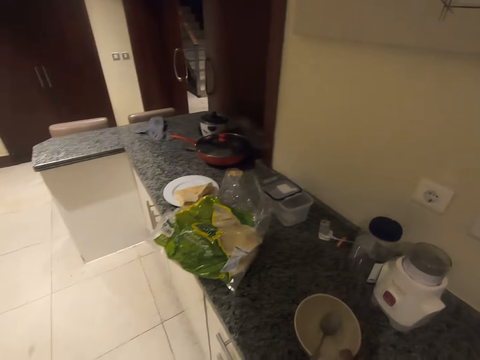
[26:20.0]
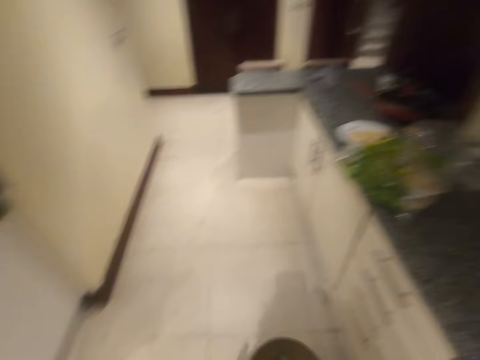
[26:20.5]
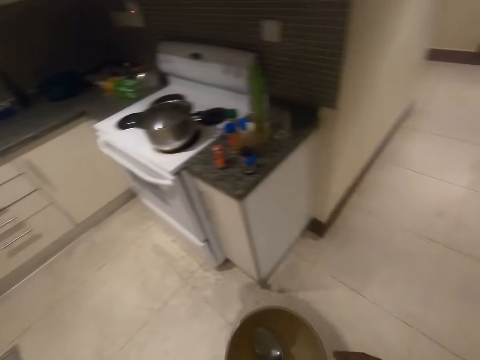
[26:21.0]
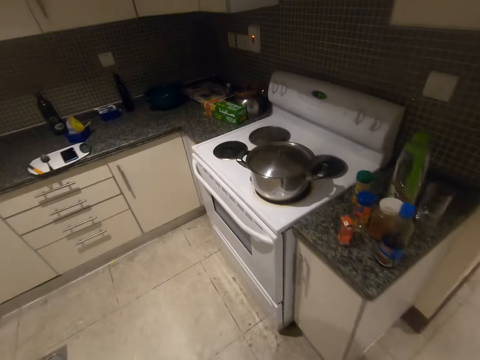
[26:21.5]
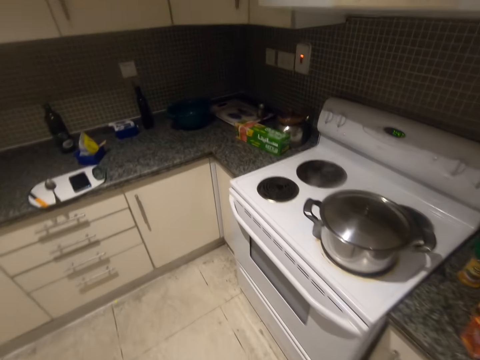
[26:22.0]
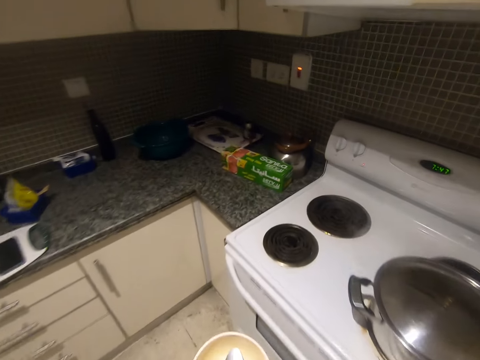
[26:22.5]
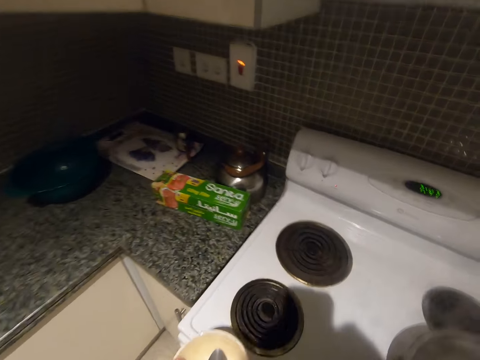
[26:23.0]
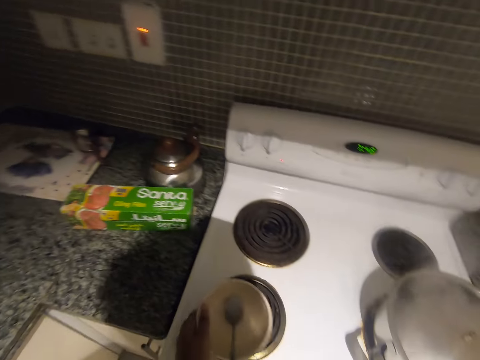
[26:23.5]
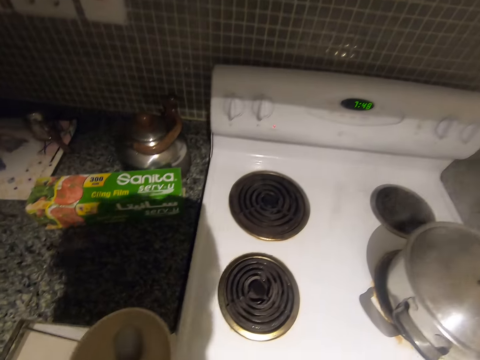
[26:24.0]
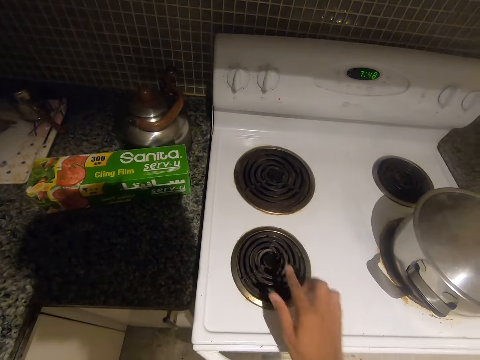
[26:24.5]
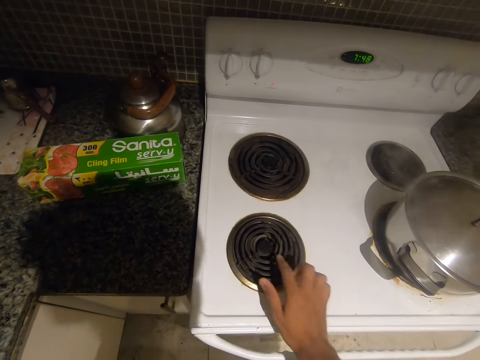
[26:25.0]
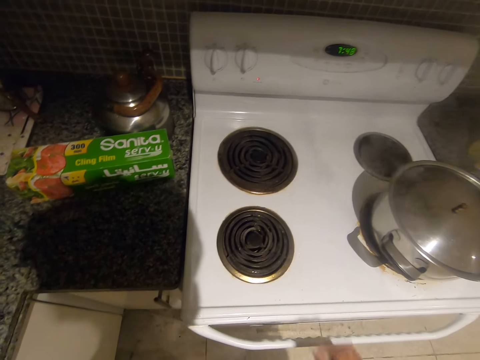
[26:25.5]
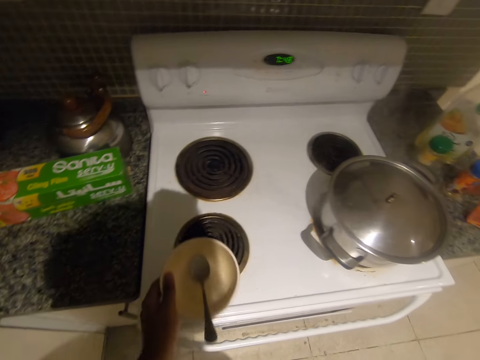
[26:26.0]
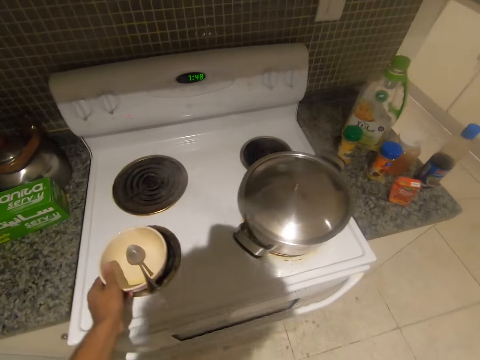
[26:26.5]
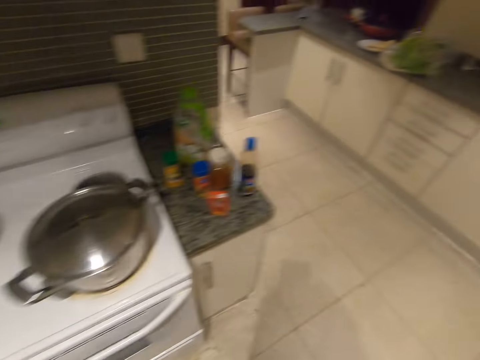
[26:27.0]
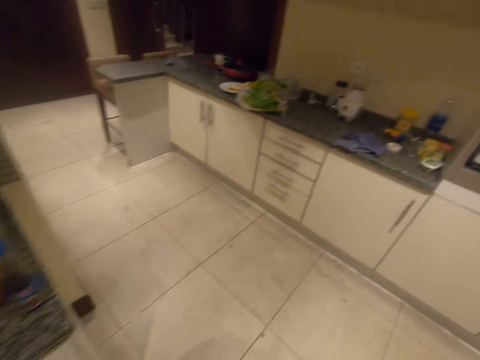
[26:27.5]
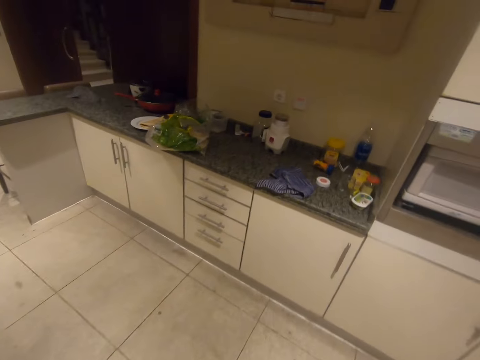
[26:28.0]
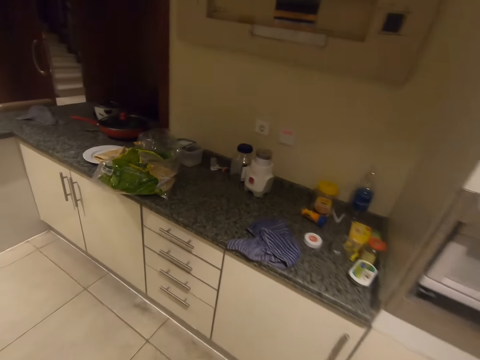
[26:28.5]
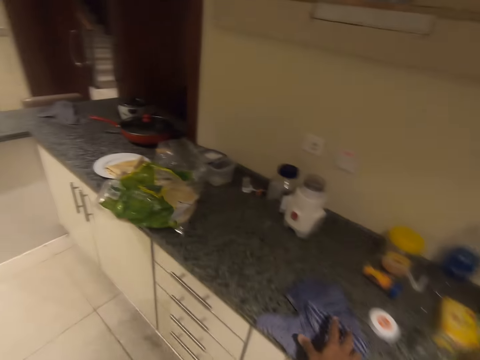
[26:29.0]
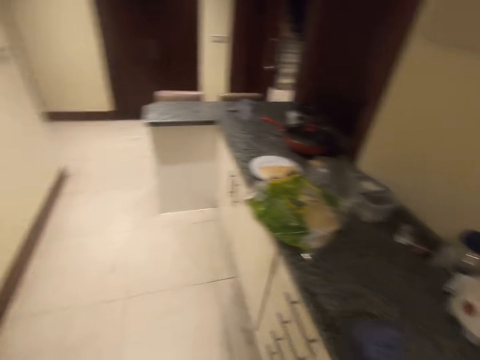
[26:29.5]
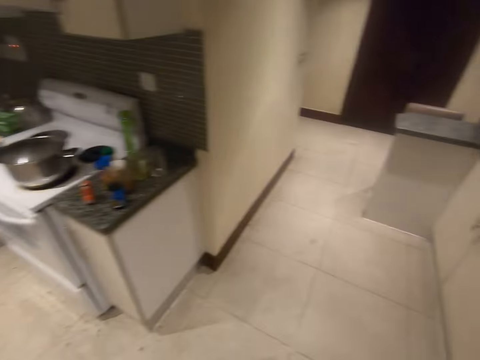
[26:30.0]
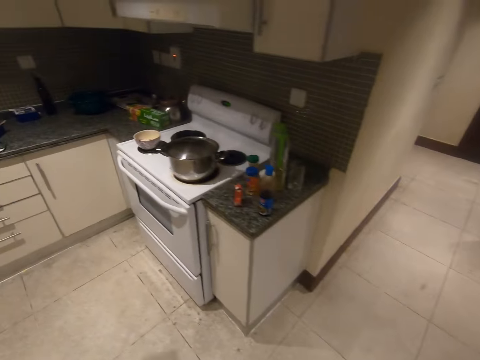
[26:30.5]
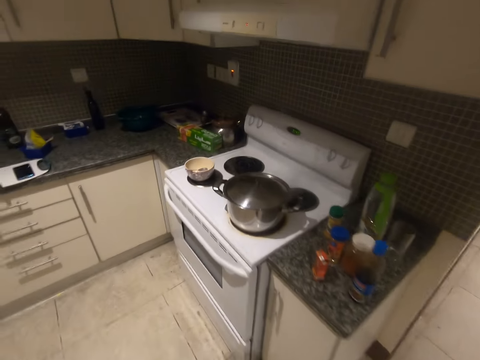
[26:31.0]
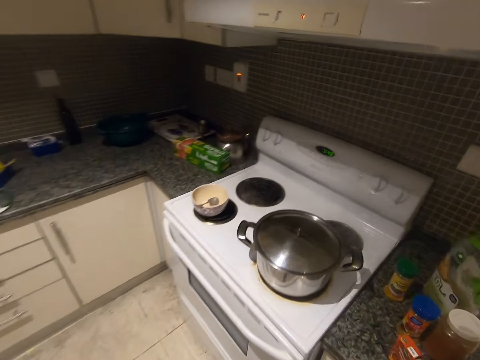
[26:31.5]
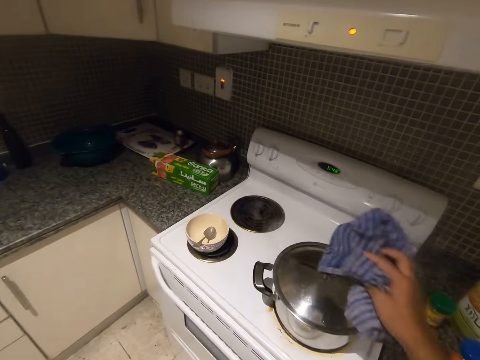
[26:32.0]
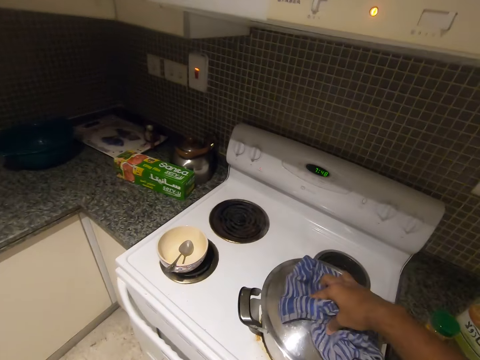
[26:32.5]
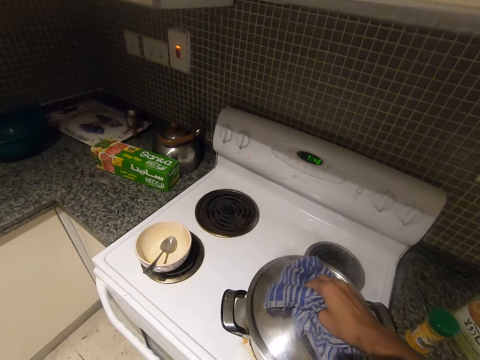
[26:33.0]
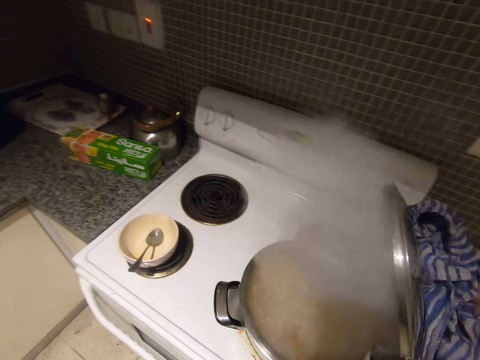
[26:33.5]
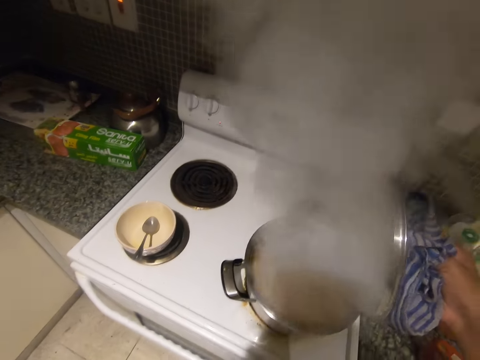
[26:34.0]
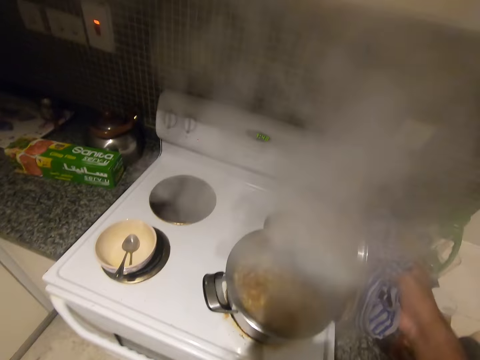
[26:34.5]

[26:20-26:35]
The camera wearer picks up a bowl from the kitchen countertop with his right hand. He holds a plate. He touches a burner on the electric cooker with his right hand. He wipes the cooker with a finger. He drops the bowl on the burner on the electric cooker with his left hand. He walks in the room. He picks up the kitchen towel from the kitchen countertop with his right hand. He walks in the room. He opens the pot cover with the kitchen towel in his right hand.

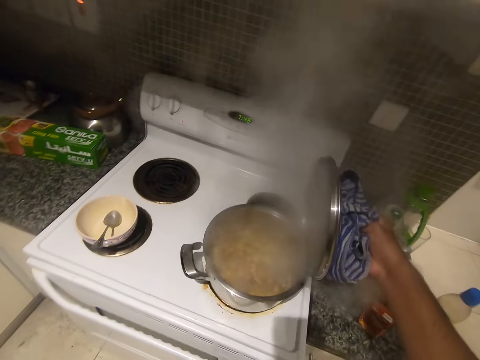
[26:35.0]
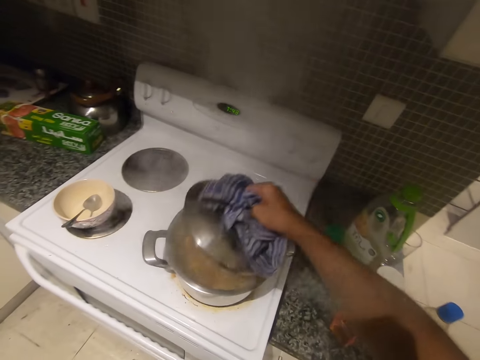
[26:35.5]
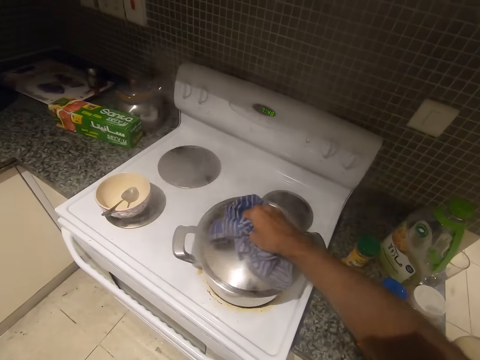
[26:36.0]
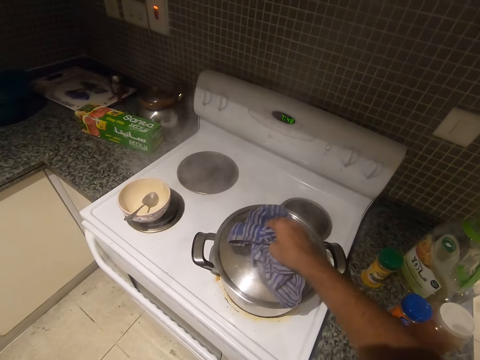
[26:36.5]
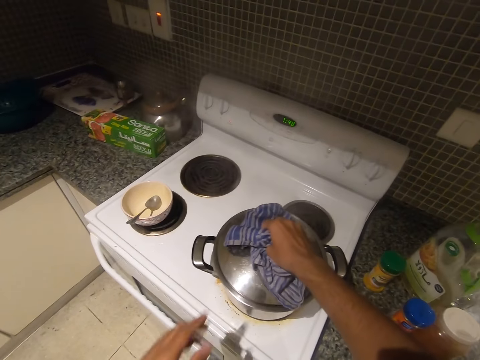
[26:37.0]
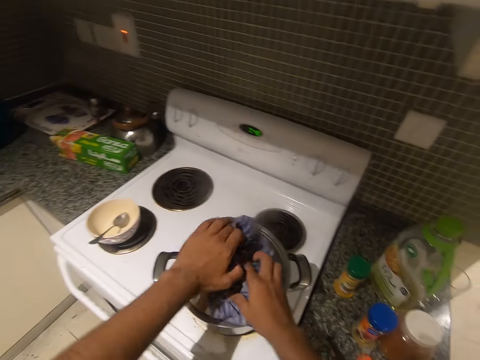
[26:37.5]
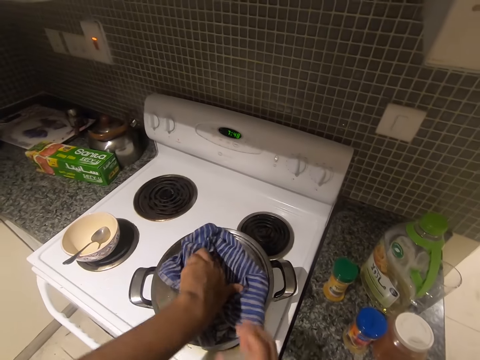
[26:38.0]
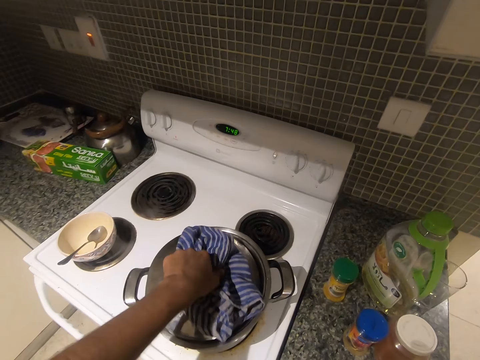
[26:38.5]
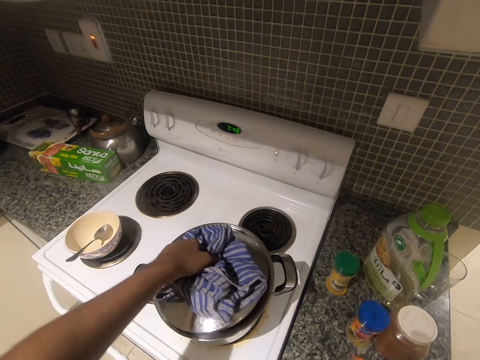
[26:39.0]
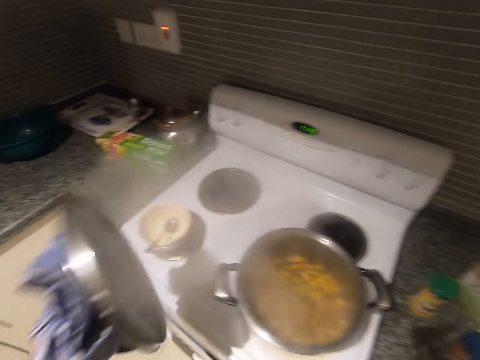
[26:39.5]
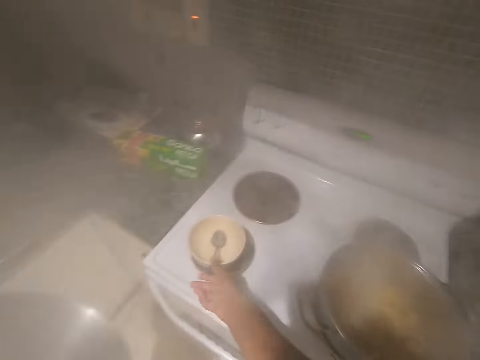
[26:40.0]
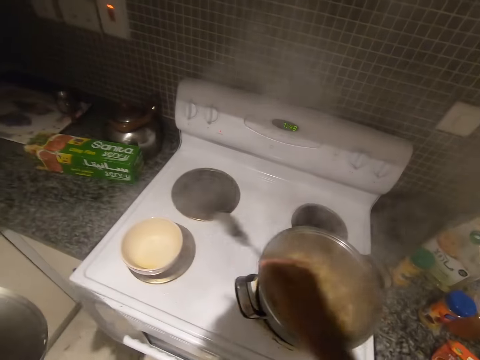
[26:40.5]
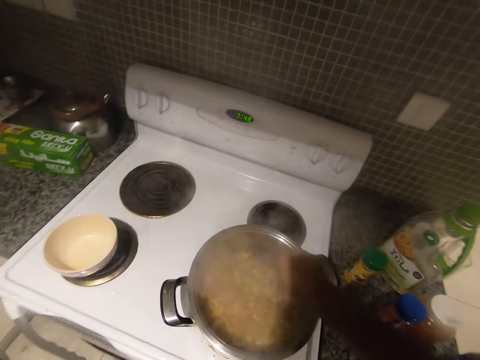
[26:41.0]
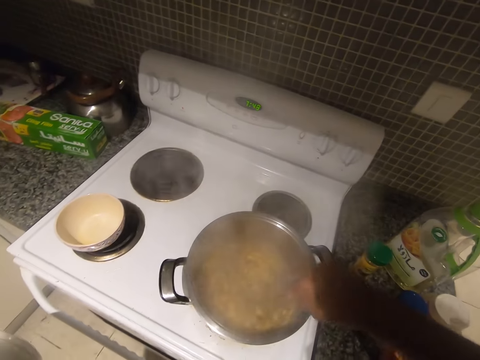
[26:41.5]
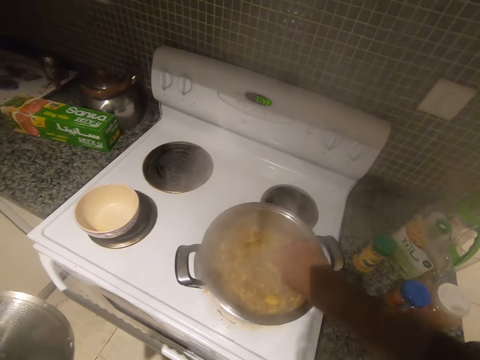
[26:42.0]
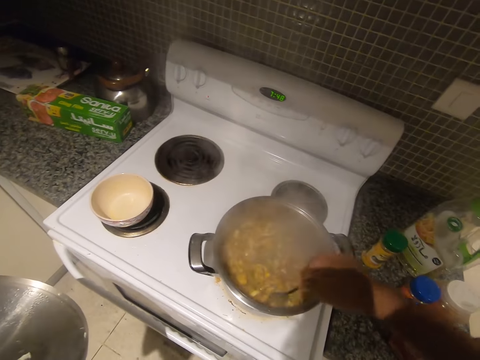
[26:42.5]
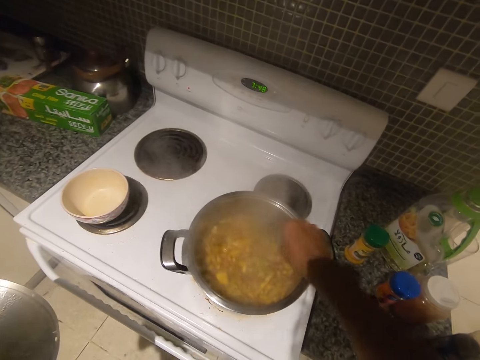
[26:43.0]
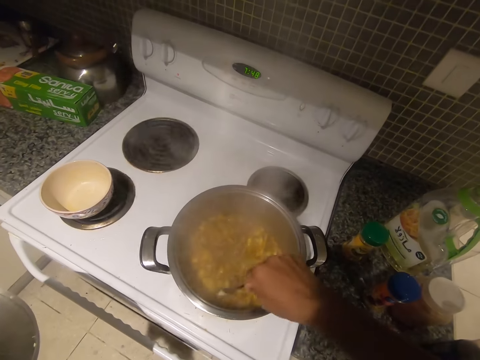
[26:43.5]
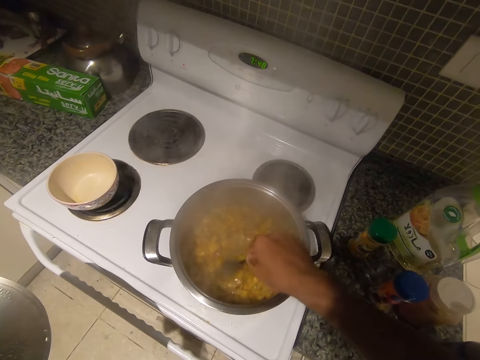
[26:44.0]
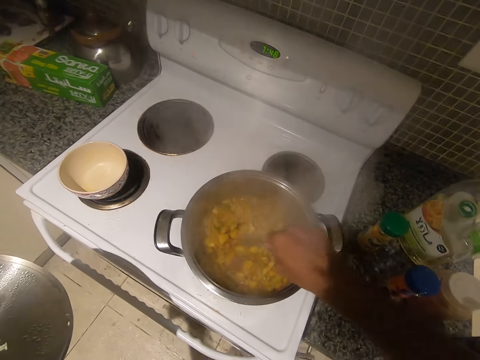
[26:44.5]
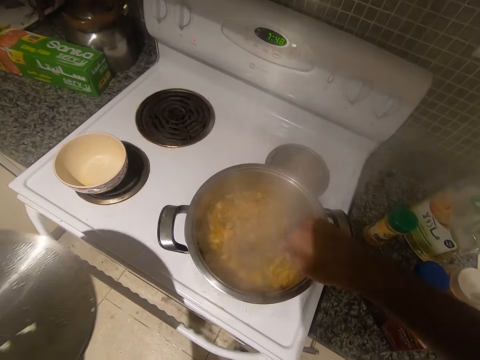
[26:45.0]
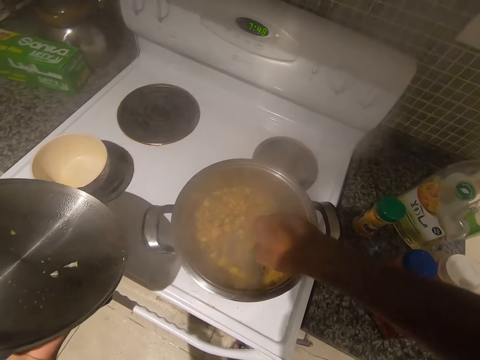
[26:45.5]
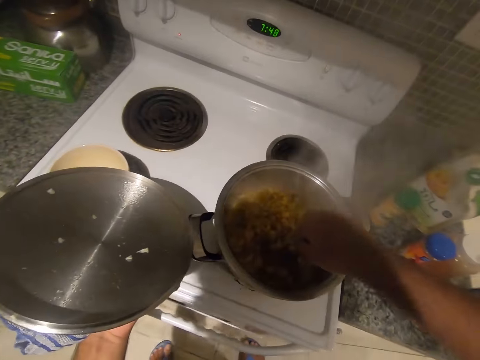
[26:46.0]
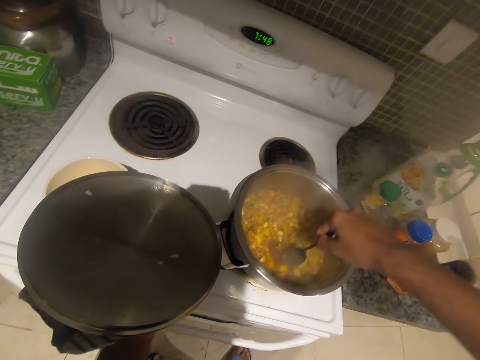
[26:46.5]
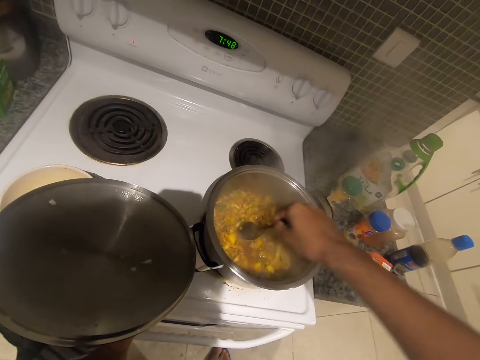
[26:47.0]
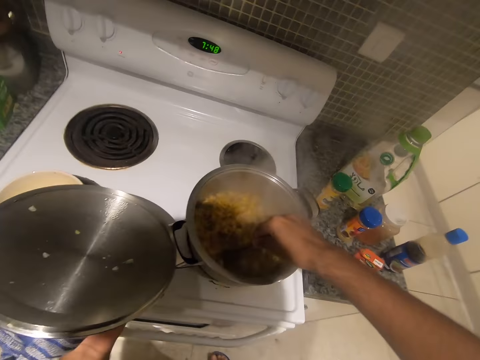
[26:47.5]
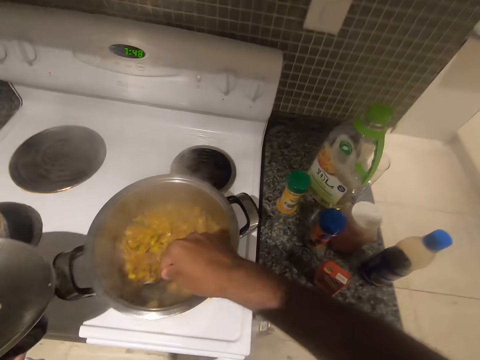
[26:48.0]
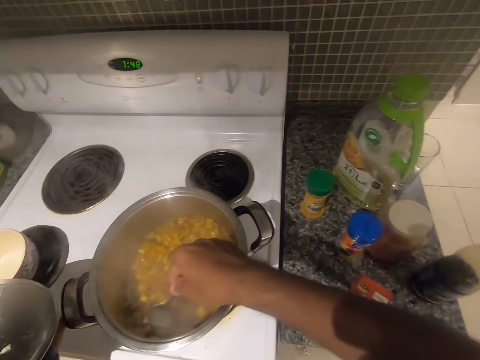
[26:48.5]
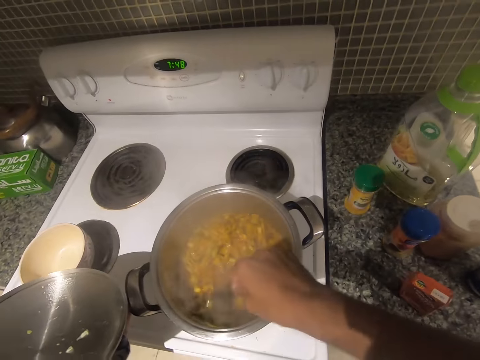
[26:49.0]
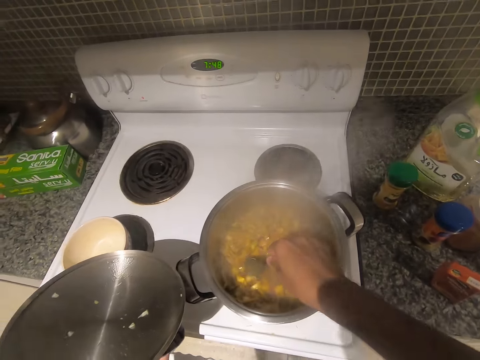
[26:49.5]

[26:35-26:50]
The camera wearer places the pot cover on the pot with the kitchen towel in his right hand. He holds the kitchen towel with his left hand. He opens the pot cover with the kitchen towel in his left hand. He picks a spoon from the bowl on the burner on the electric cooker with his right hand. He stirs the macaroni in the pot with the spoon in his right hand.
